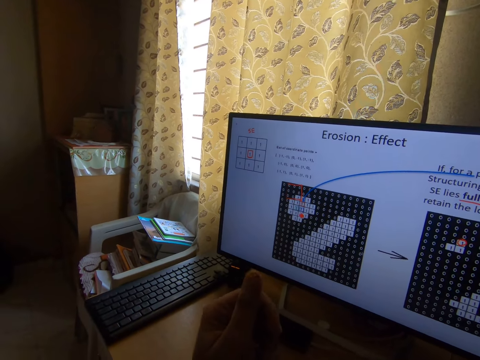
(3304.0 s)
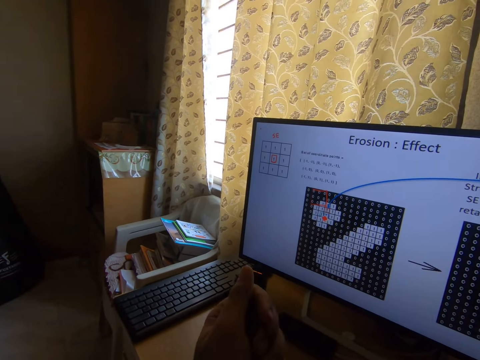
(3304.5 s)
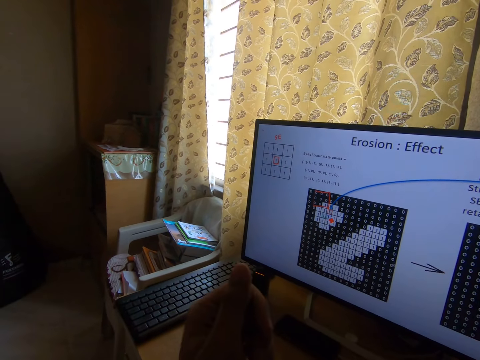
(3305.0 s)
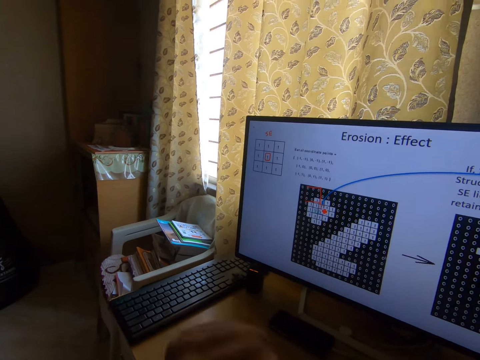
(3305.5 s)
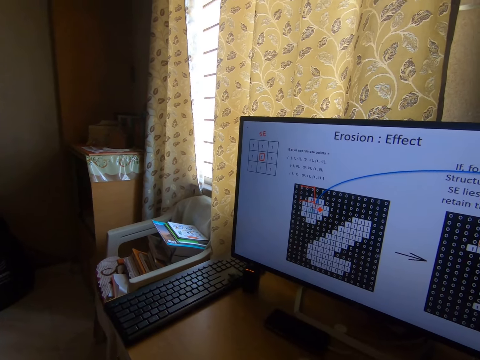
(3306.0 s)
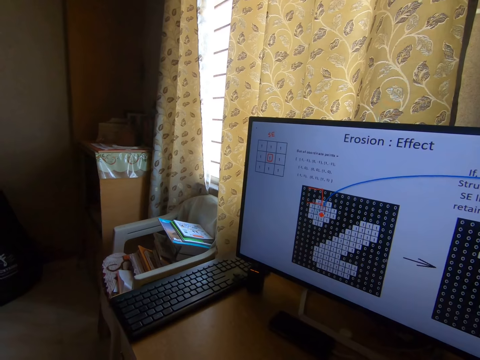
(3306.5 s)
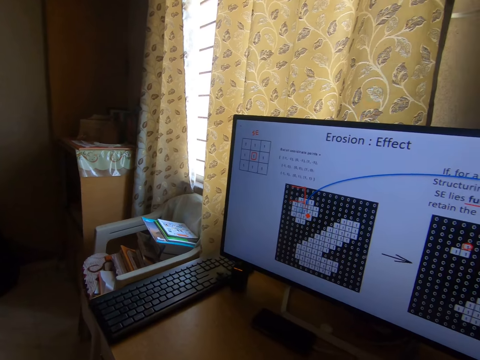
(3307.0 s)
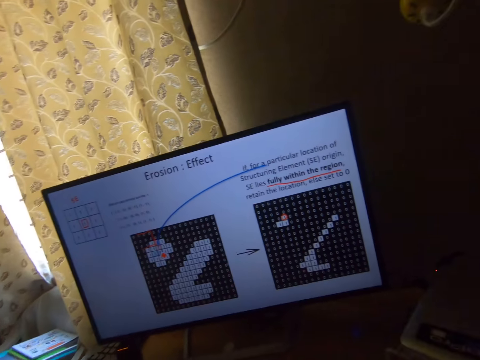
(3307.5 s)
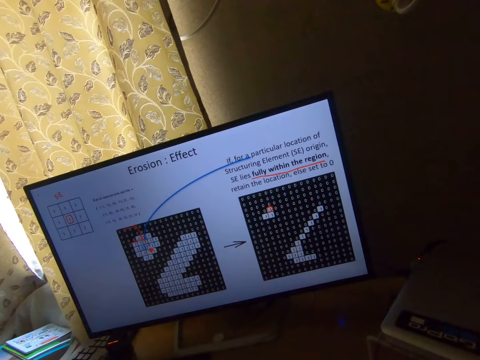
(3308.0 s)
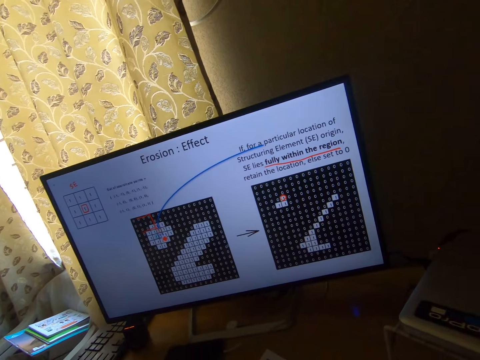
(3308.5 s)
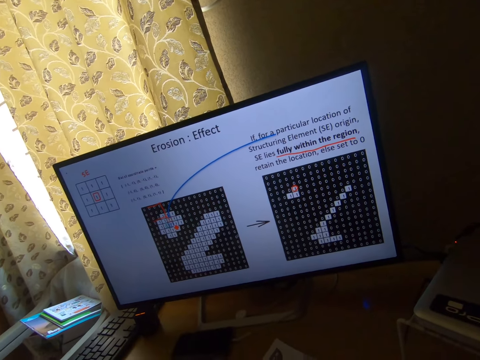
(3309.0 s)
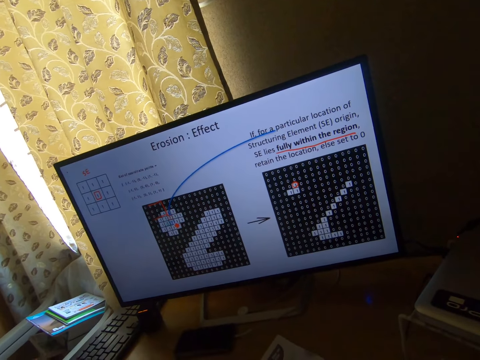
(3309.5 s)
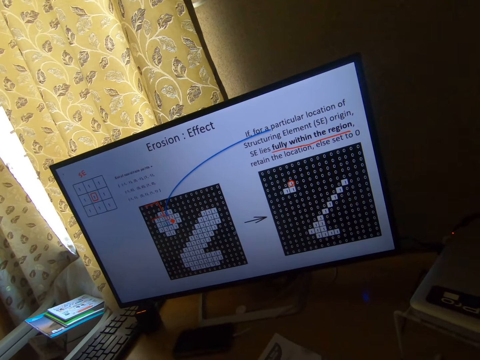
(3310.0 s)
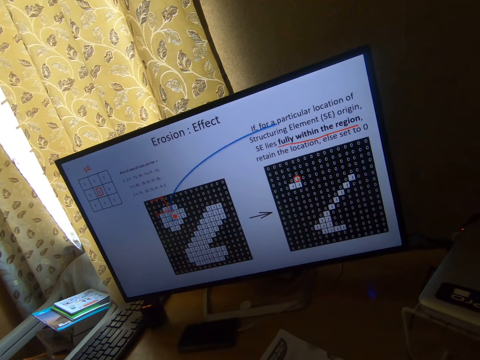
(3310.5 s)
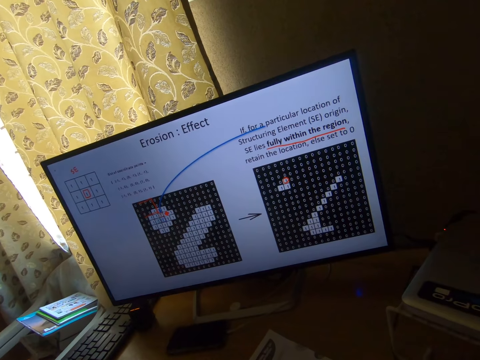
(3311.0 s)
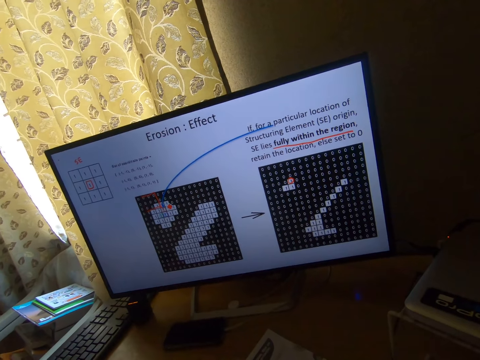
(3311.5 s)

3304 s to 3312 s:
The camera wearer looks at a monitor.

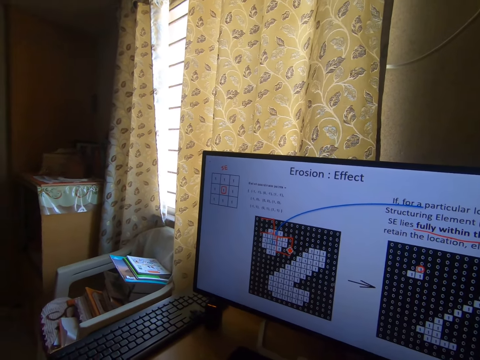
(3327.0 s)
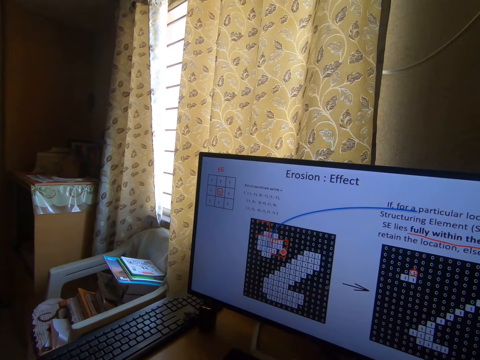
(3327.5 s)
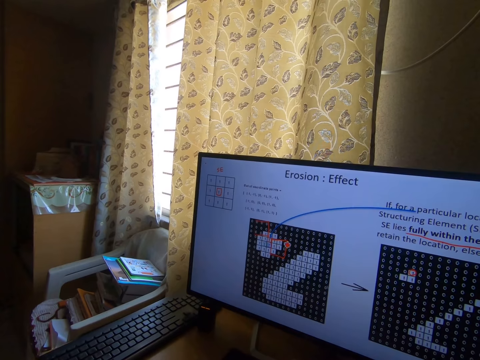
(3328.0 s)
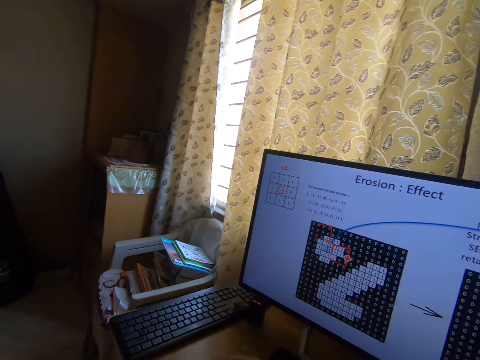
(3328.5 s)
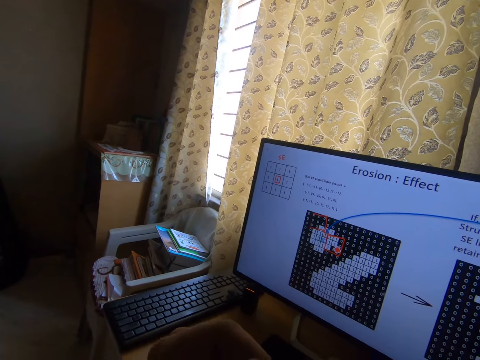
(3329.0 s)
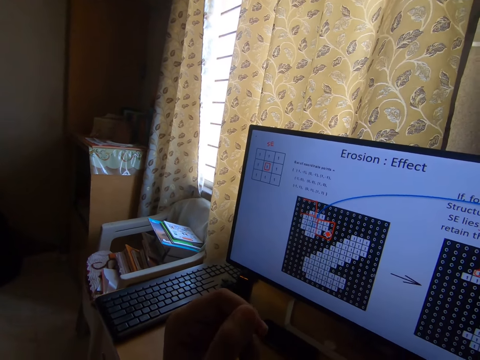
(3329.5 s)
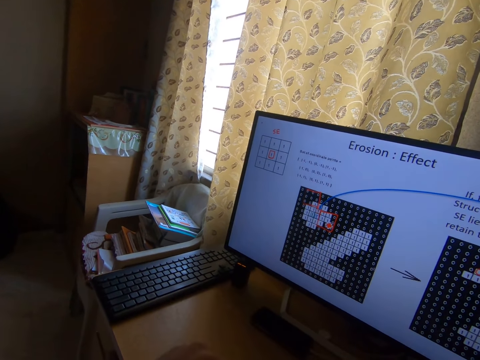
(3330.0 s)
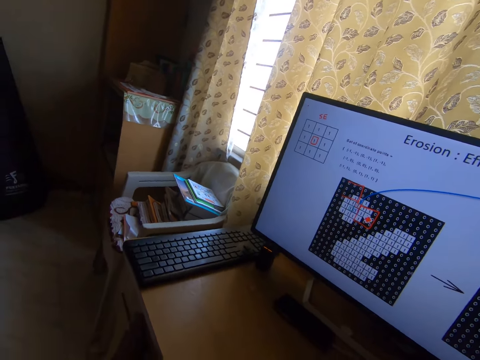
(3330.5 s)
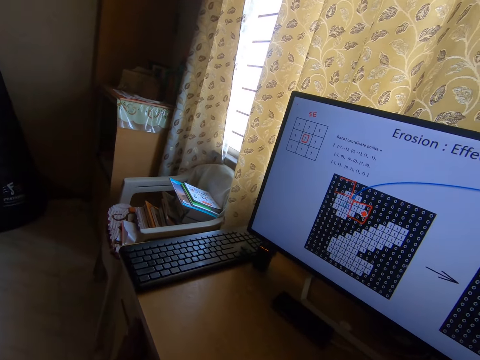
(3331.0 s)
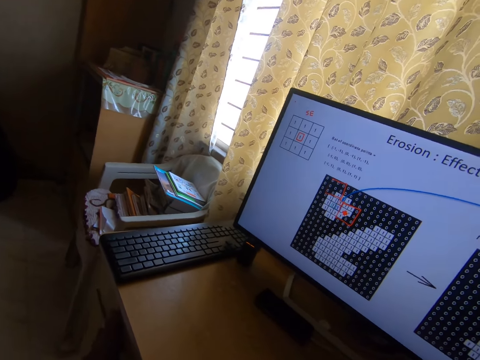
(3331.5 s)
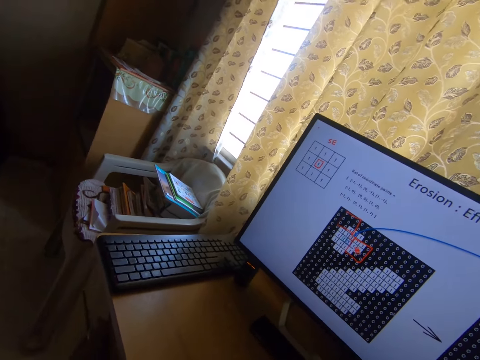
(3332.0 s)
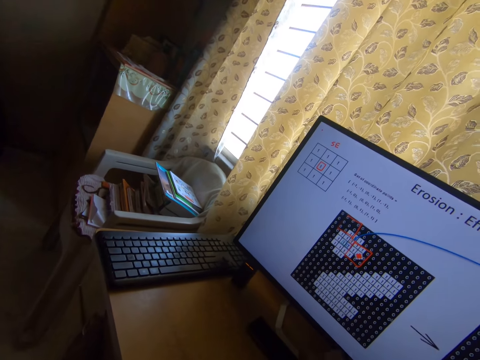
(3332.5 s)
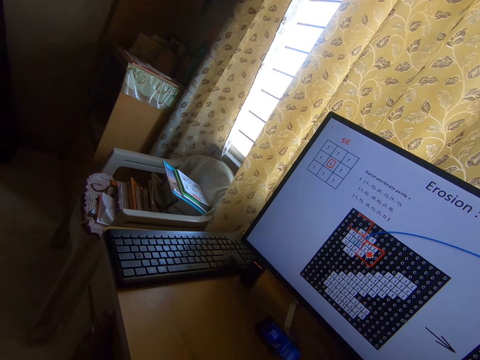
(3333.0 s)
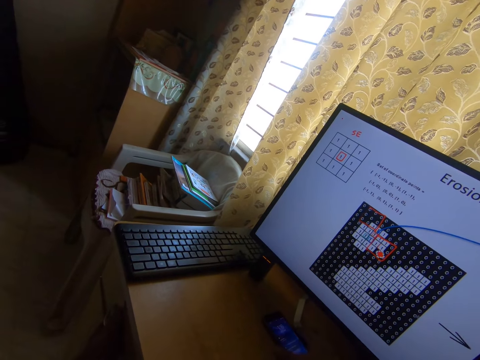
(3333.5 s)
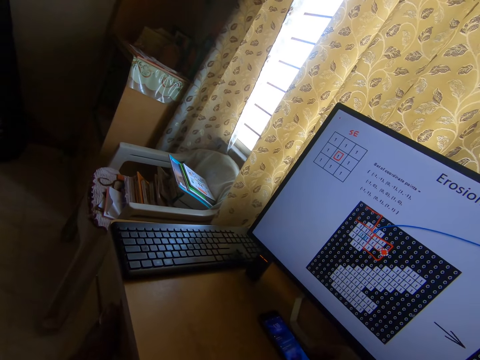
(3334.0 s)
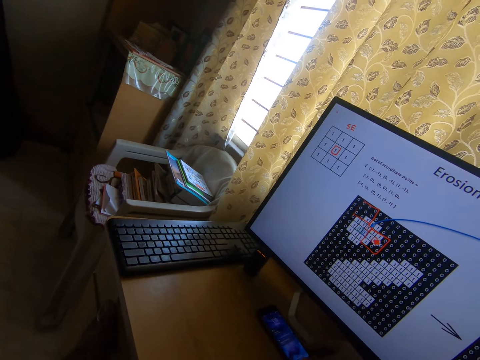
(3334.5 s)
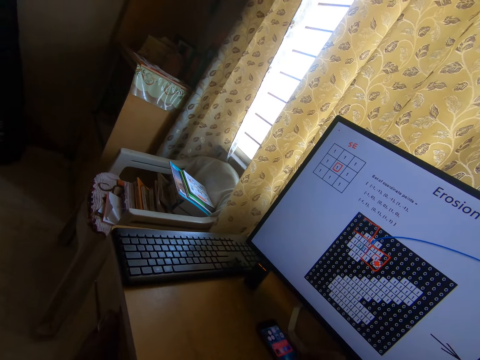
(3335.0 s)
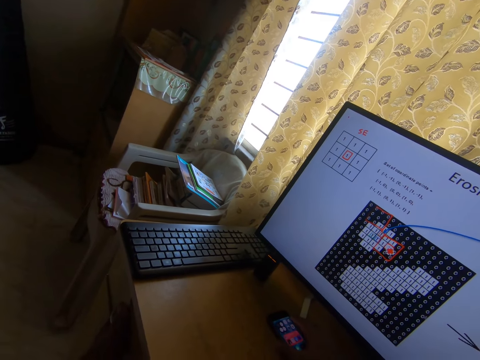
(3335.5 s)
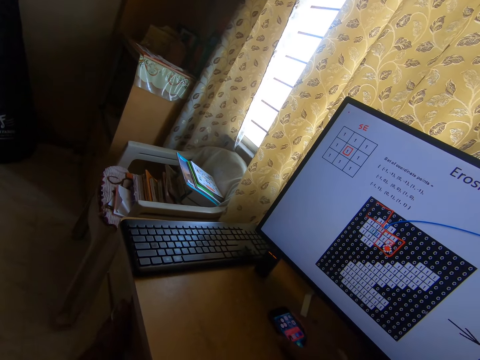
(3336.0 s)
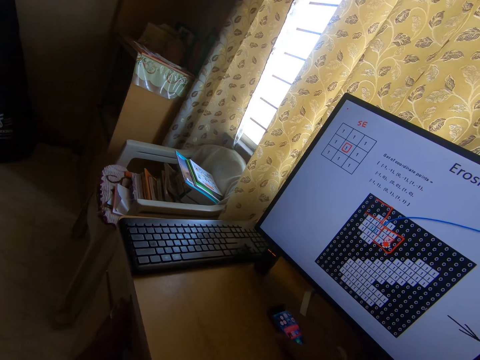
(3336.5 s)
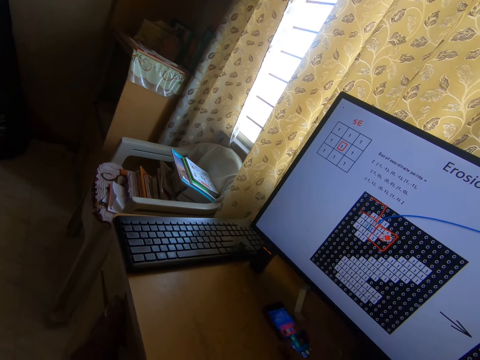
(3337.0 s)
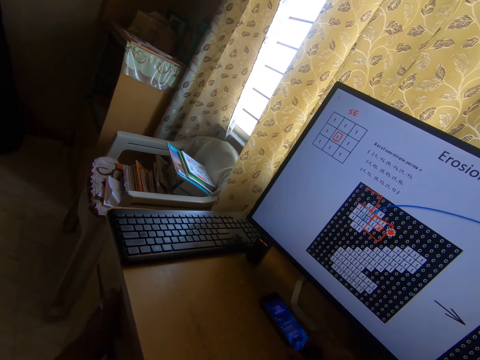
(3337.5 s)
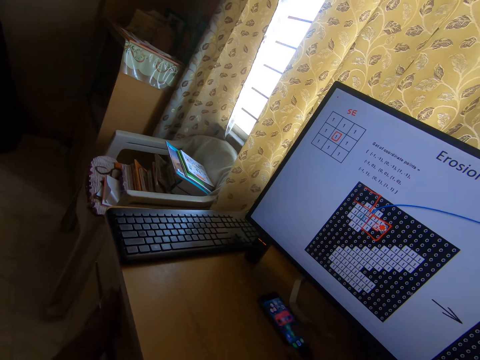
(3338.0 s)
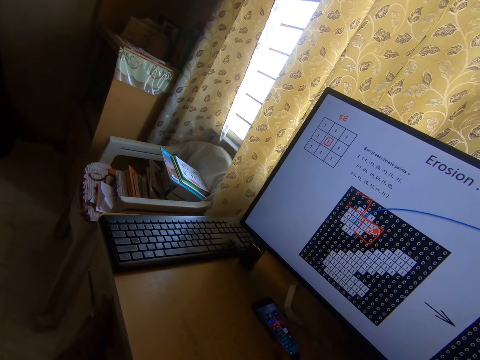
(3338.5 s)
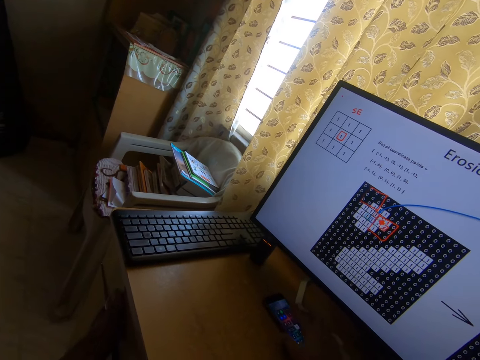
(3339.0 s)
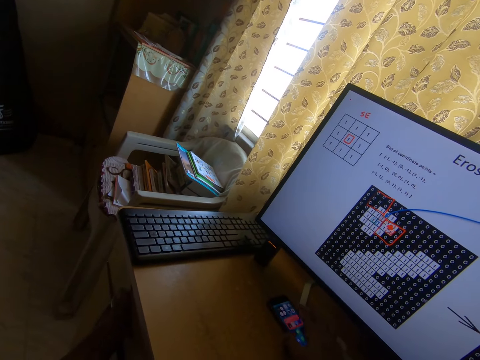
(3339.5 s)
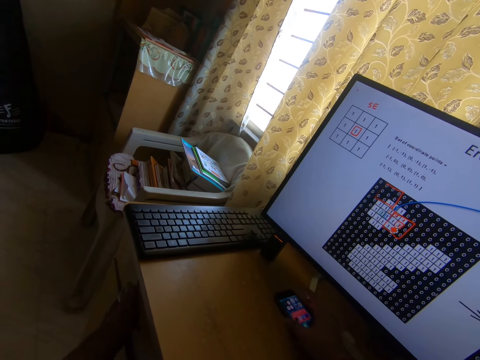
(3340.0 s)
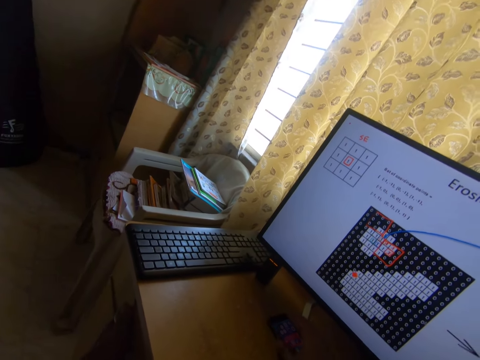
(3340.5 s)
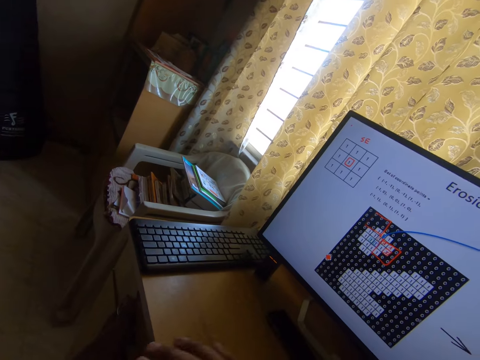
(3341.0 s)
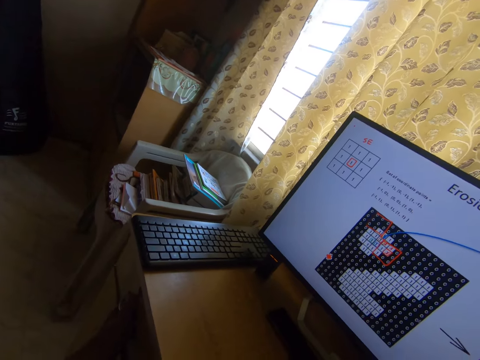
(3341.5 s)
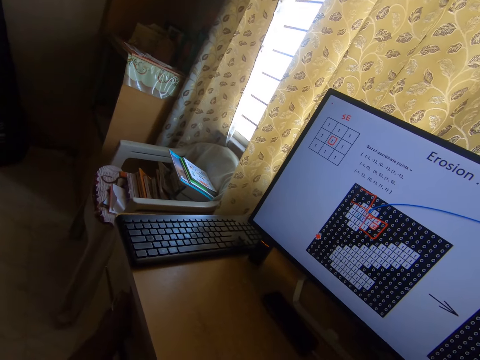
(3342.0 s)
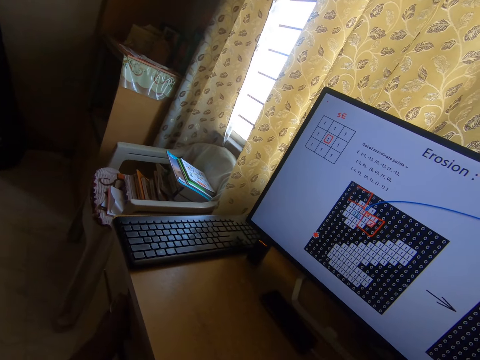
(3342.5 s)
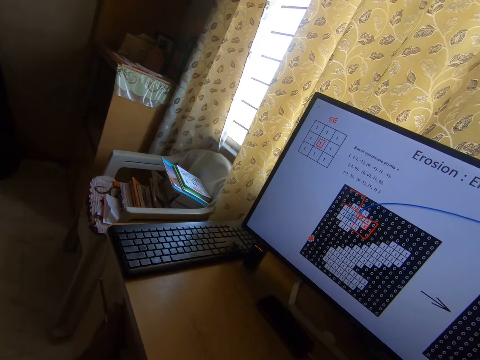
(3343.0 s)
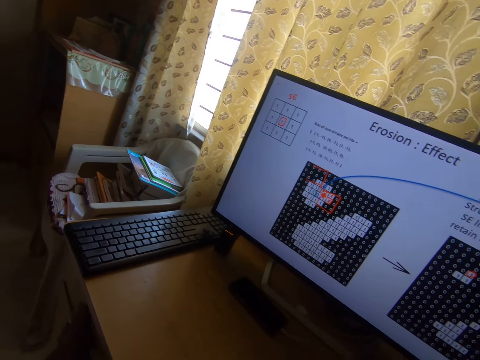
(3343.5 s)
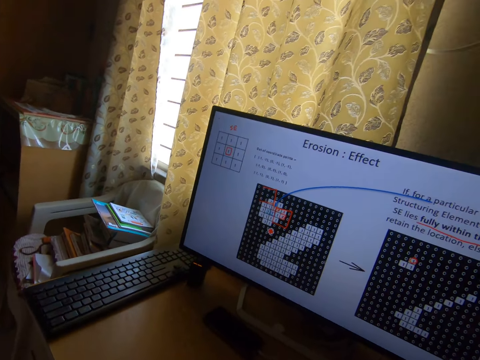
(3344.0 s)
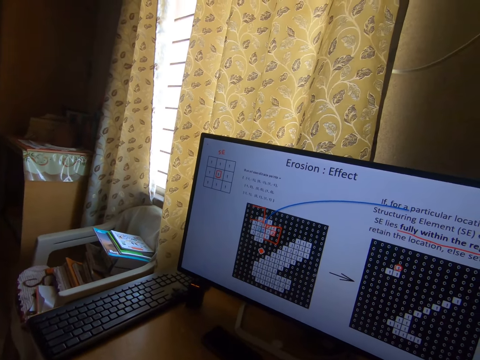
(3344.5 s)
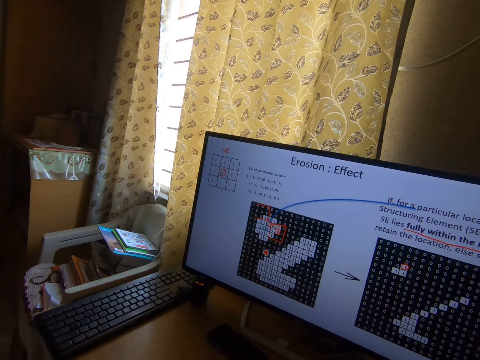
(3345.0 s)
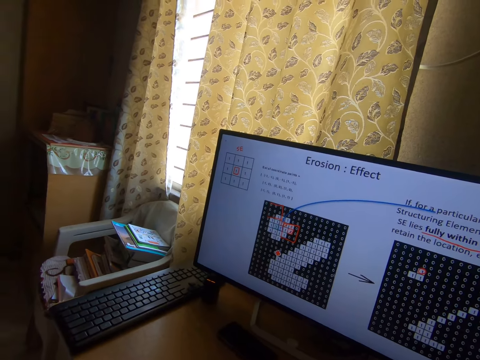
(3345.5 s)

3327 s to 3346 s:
The camera wearer moves his hand. He looks at a monitor. He taps his phone's screen. He operates the smartphone with his right hand. He removes his right hand from the smartphone. He looks at the monitor.
